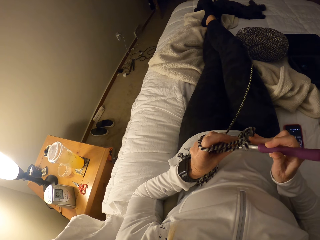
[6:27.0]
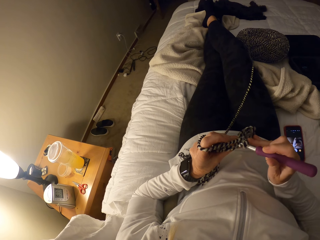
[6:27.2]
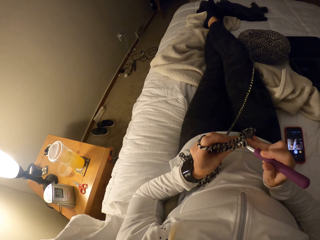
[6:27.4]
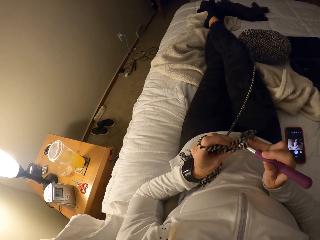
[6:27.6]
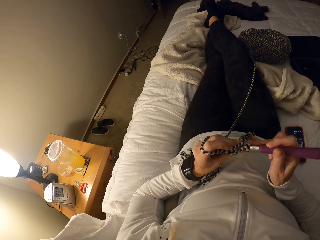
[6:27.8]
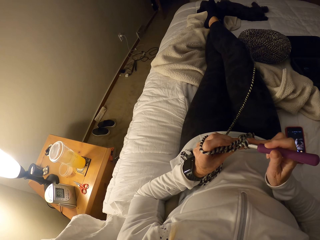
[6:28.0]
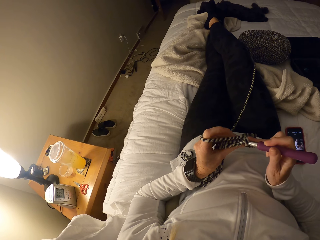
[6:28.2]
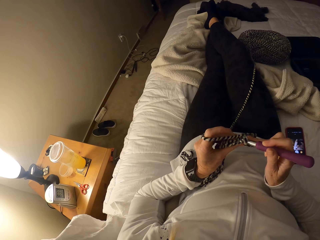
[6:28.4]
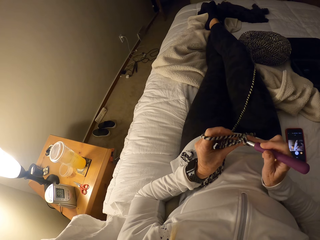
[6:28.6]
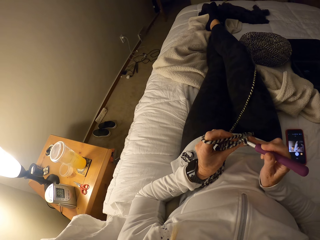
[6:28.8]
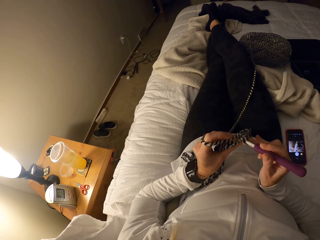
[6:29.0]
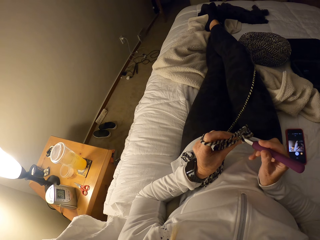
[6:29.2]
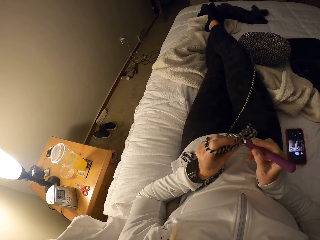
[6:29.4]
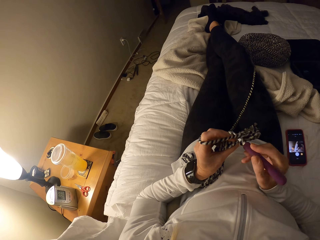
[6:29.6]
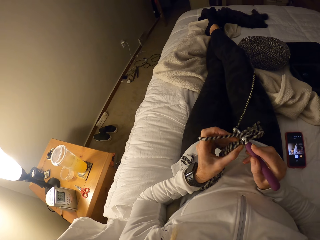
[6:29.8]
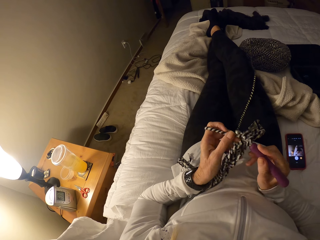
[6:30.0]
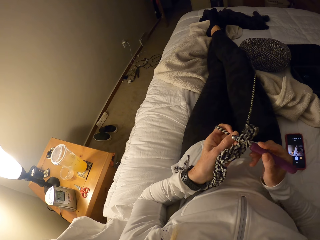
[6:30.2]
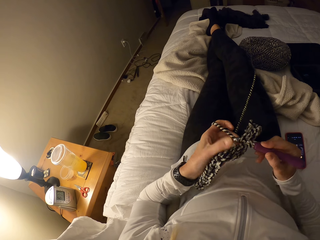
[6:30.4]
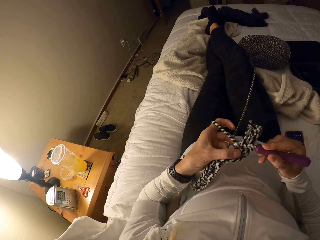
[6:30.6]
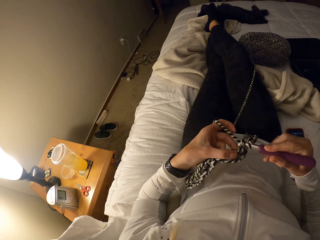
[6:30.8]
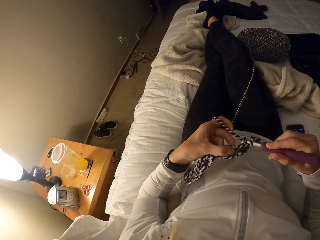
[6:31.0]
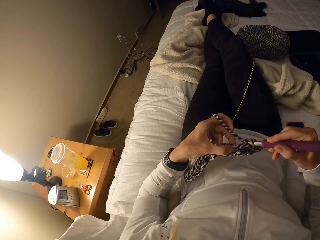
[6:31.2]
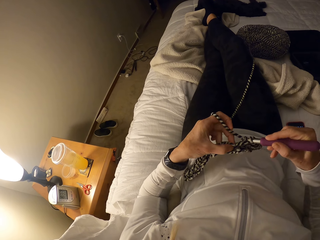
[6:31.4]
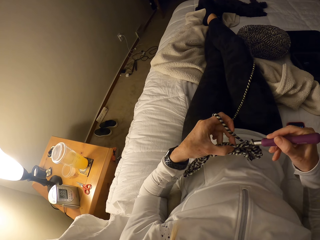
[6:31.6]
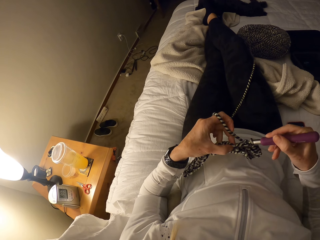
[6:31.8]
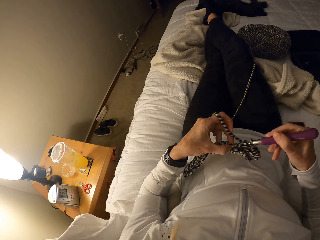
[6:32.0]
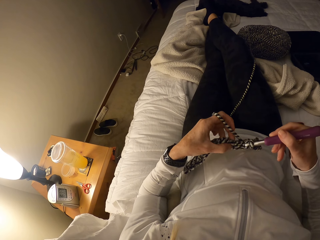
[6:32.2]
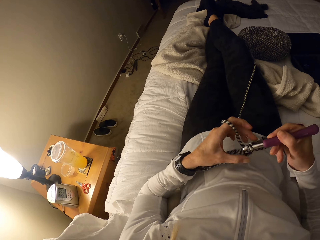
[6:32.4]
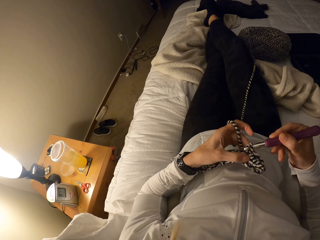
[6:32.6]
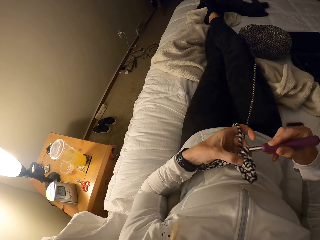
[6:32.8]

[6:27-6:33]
The camera wearer continues crocheting the fabric.

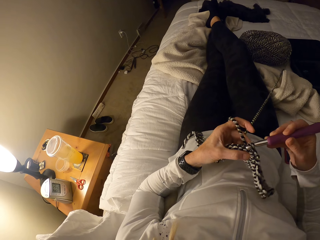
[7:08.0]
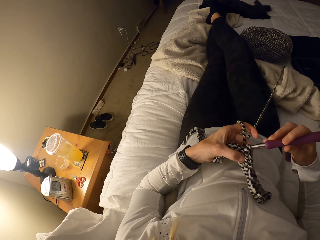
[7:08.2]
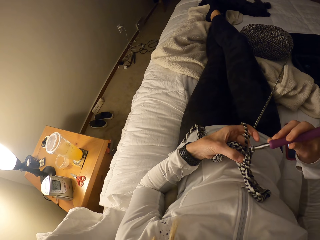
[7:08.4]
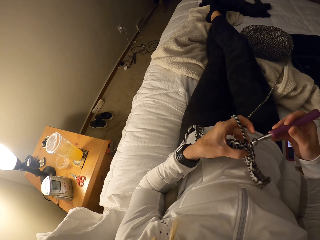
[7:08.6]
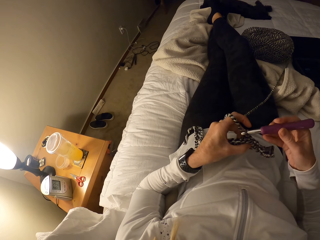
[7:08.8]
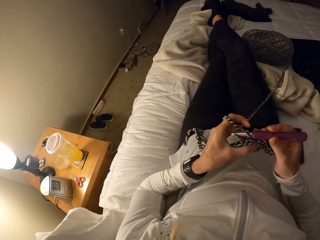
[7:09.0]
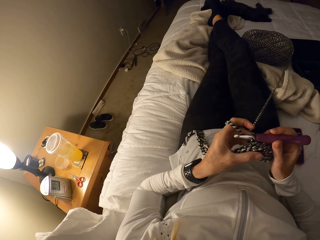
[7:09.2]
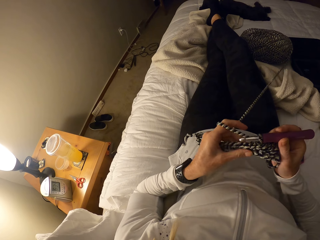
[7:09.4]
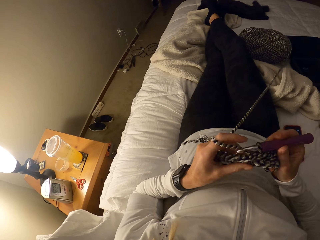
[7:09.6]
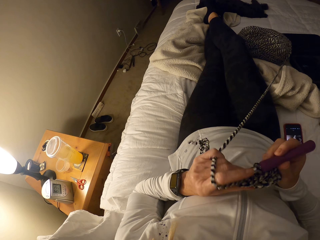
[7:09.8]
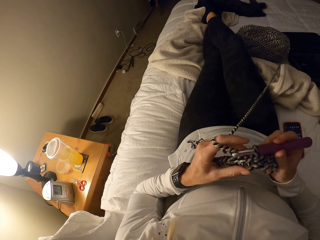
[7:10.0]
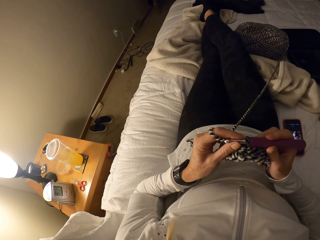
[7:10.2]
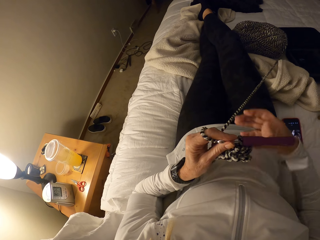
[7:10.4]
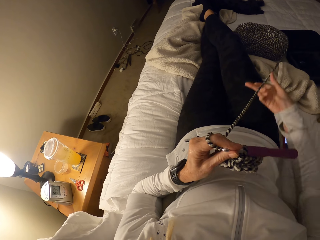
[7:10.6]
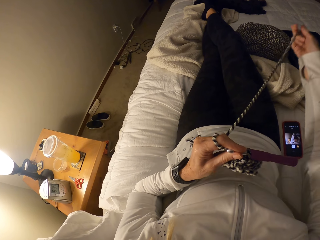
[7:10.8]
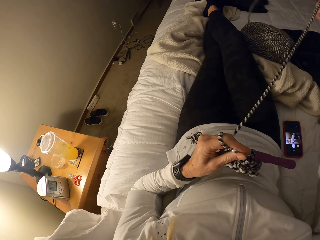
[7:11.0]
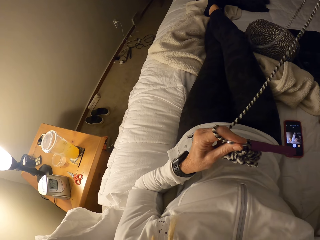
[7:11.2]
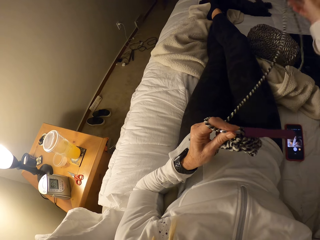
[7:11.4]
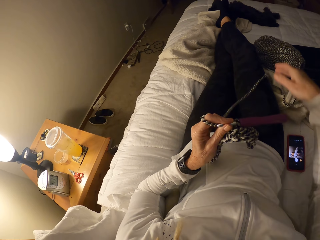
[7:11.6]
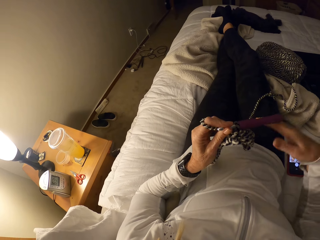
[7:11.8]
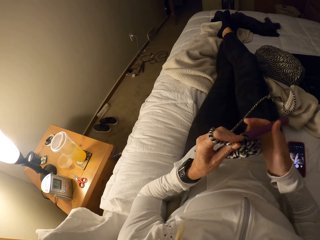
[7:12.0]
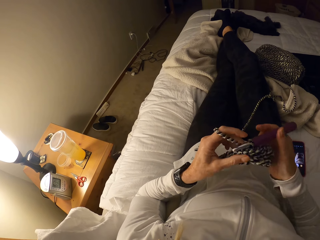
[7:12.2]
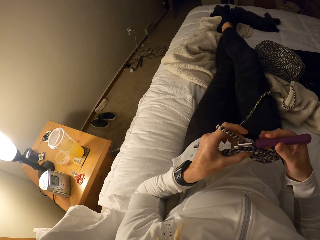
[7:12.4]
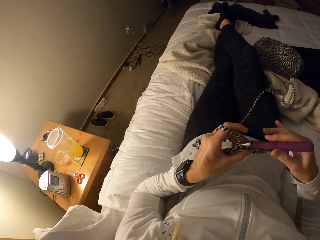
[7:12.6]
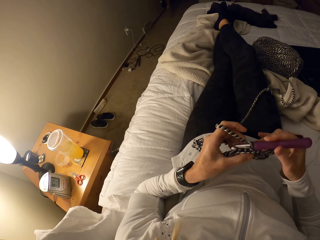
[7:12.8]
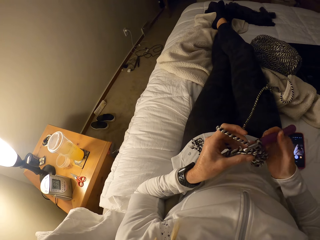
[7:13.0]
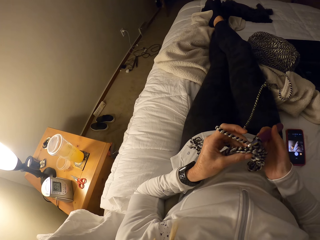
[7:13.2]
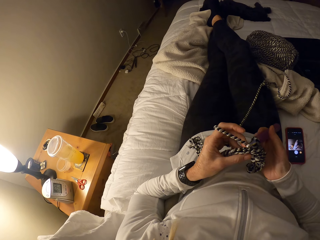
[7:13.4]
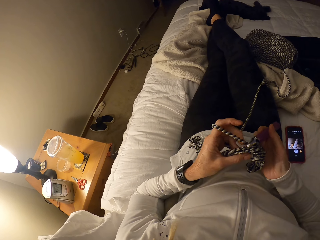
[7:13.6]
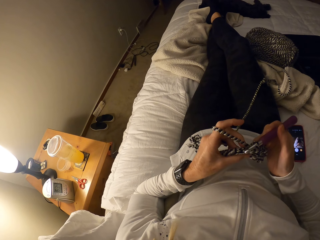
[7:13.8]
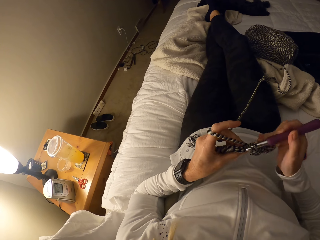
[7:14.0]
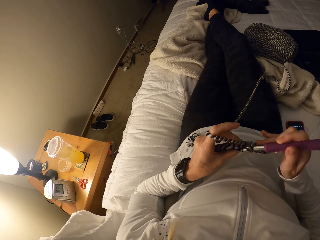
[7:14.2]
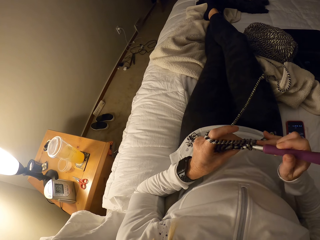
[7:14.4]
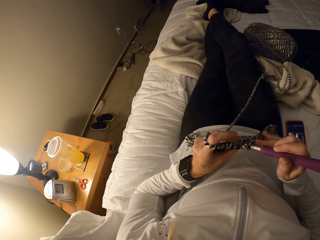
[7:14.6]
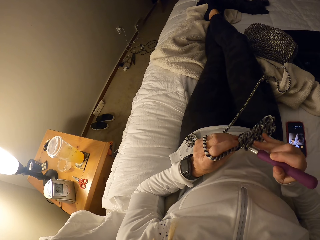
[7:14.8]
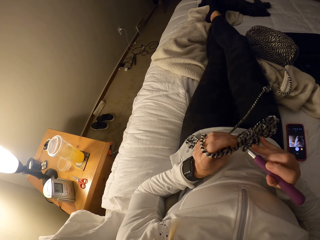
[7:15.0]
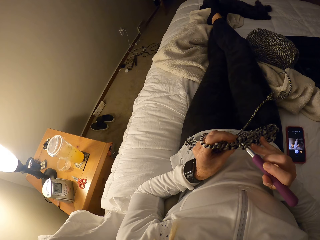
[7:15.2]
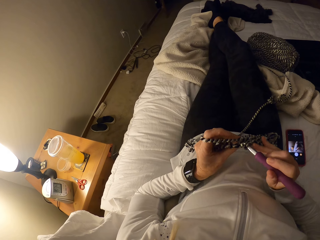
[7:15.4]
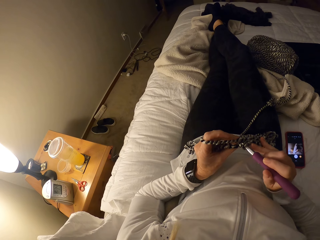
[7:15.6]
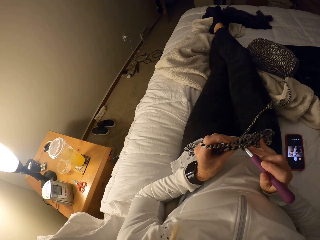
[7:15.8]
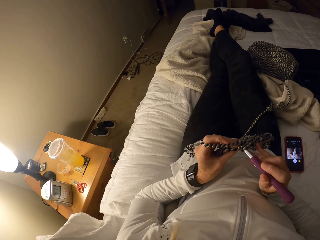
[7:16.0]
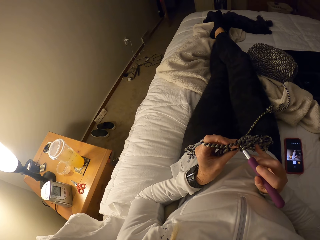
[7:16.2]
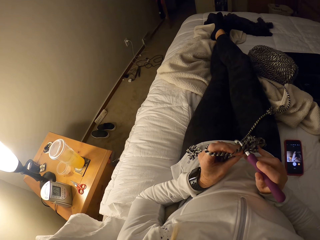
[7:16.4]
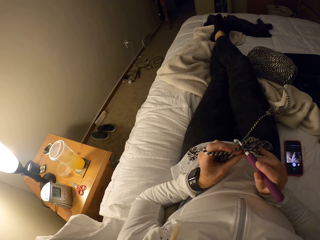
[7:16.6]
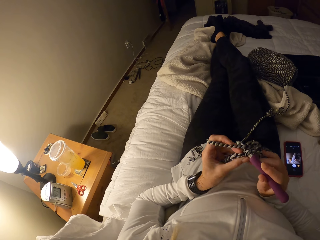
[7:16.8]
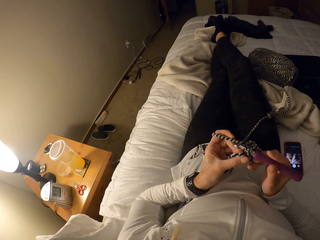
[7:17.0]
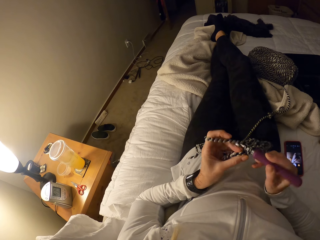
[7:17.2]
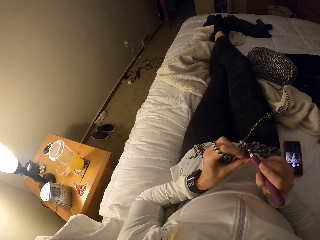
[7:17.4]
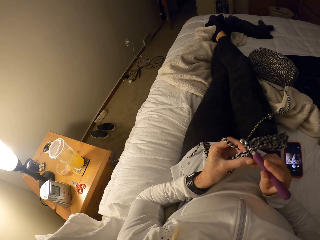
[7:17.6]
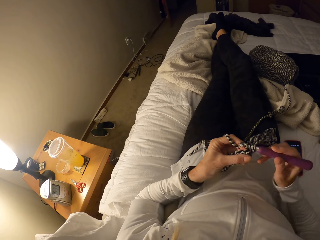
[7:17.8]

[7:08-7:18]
The camera wearer stretches the thread. They continue crocheting the fabric.

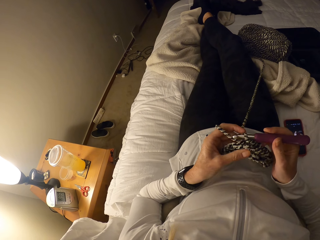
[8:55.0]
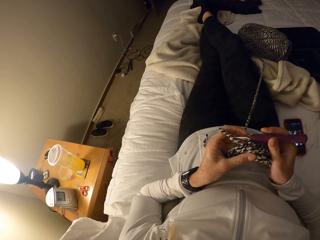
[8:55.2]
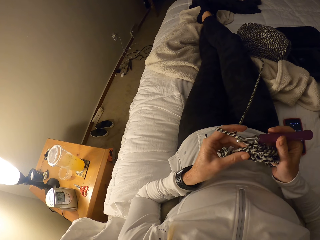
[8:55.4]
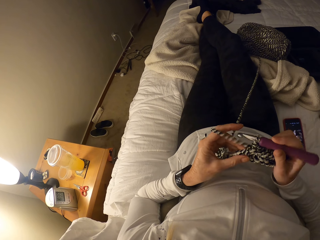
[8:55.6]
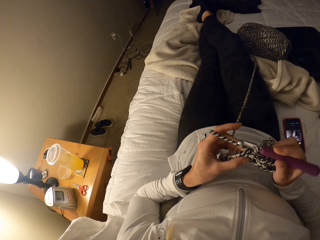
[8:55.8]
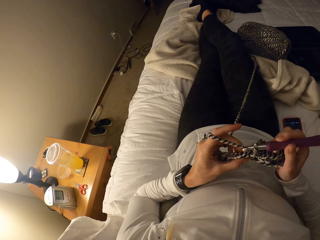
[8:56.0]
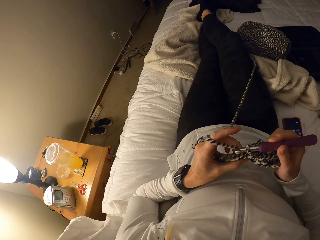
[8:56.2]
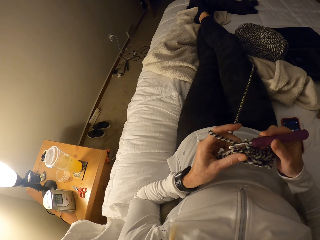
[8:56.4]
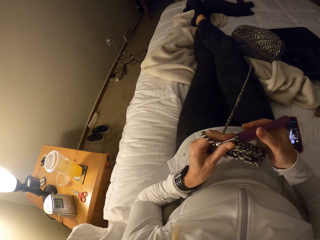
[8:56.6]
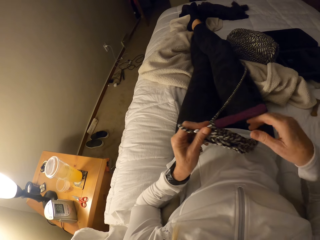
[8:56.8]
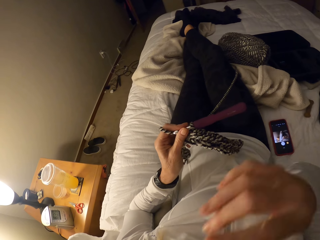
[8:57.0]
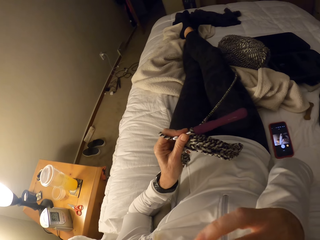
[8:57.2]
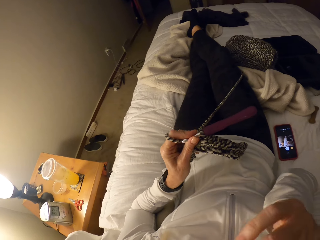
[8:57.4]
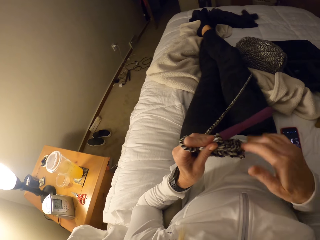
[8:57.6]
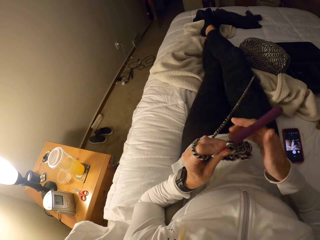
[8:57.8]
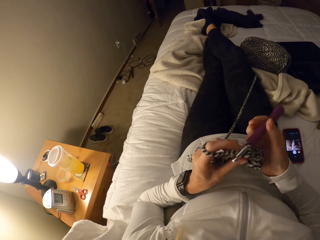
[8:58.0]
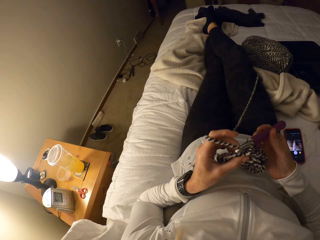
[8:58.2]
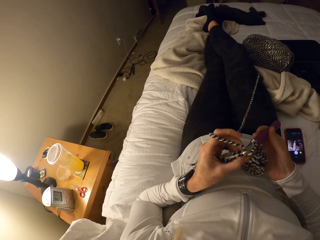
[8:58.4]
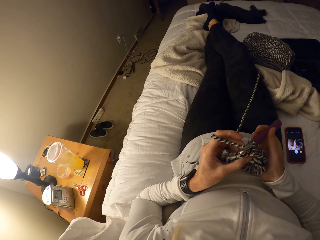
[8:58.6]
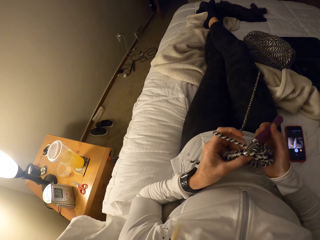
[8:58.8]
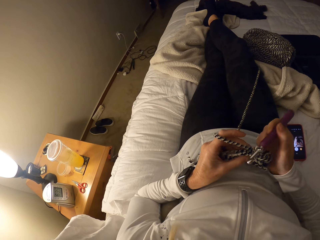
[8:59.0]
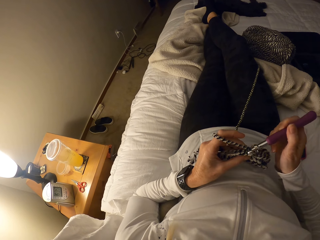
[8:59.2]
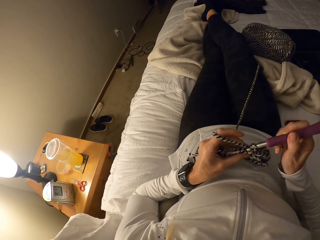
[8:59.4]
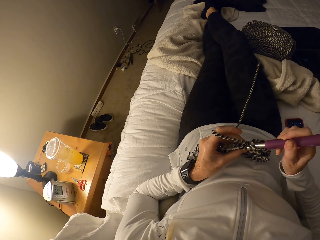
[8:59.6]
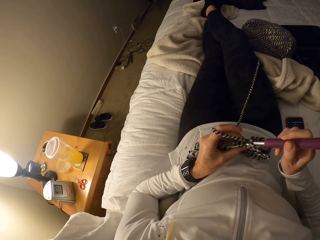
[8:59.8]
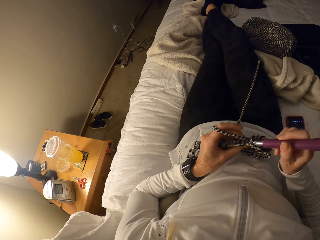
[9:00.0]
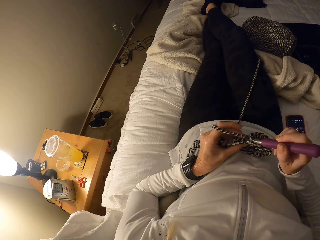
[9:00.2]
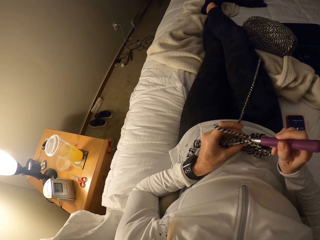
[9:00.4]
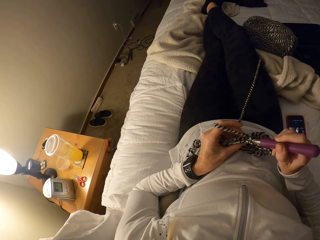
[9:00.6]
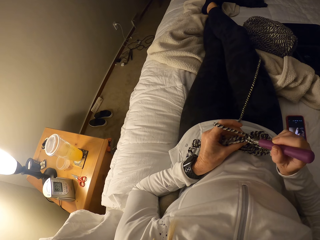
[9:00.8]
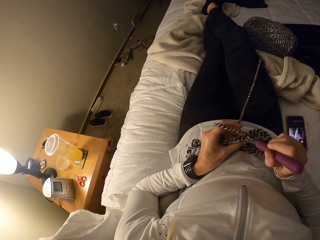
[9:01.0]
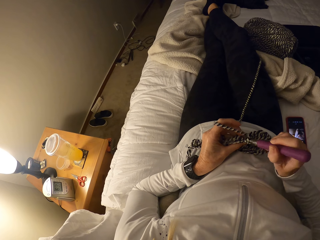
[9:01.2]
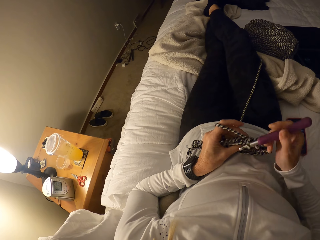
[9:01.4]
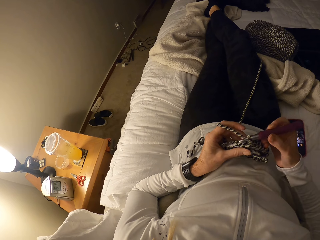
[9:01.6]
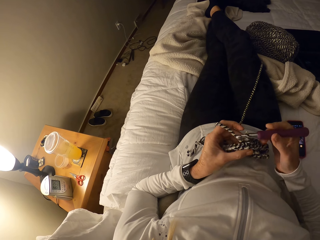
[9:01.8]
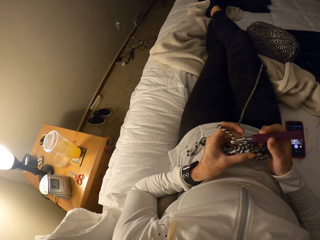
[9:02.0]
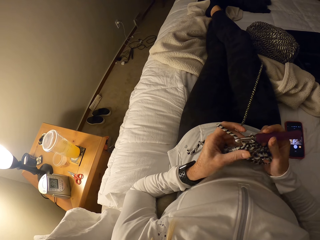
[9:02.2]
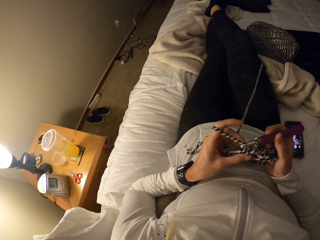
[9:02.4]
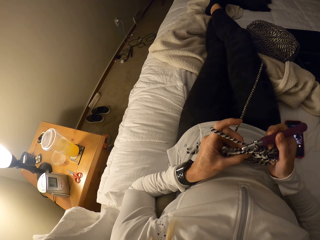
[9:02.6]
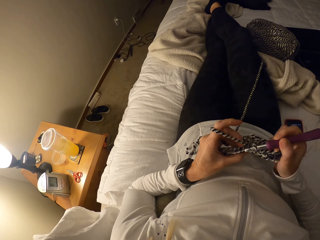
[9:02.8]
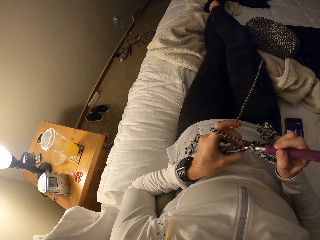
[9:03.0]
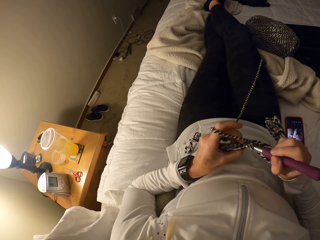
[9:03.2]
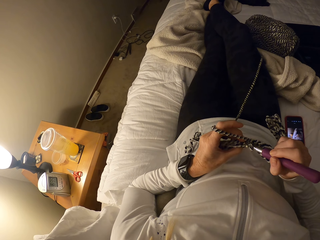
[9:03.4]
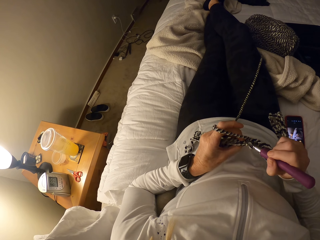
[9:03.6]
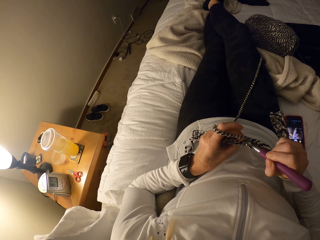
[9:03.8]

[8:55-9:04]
The camera wearer removes her hand from the crochet. She touches her face. She returns her hand to the crochet and continues crocheting.
